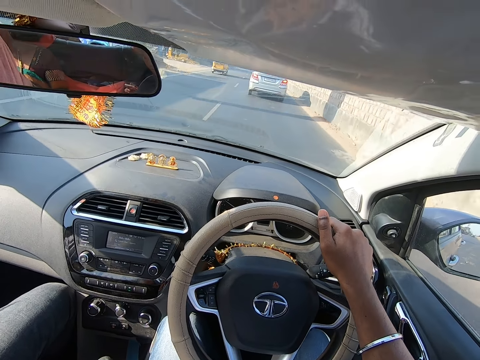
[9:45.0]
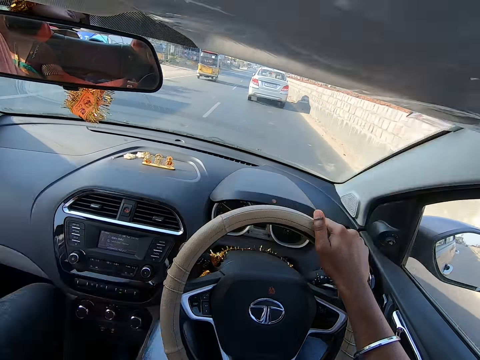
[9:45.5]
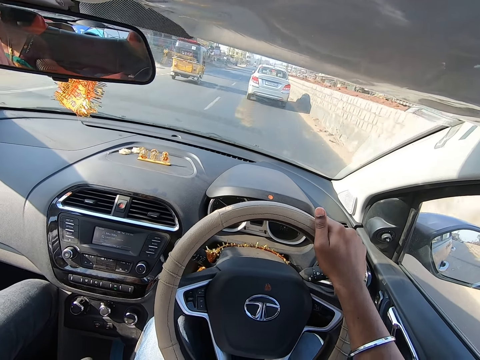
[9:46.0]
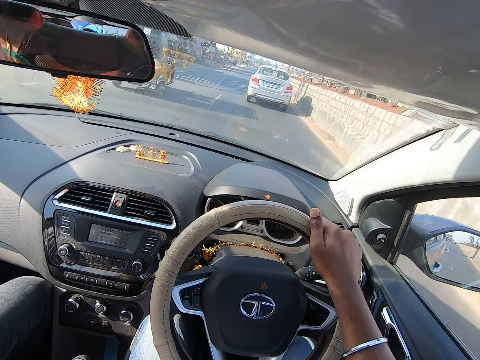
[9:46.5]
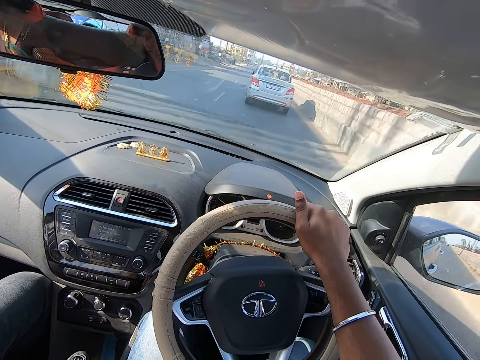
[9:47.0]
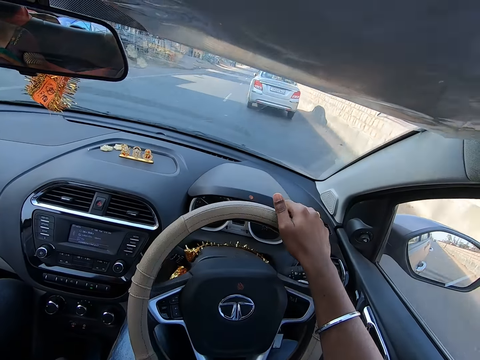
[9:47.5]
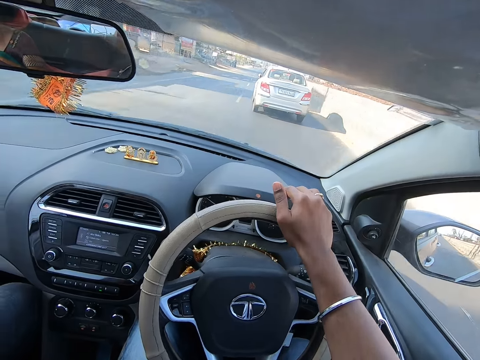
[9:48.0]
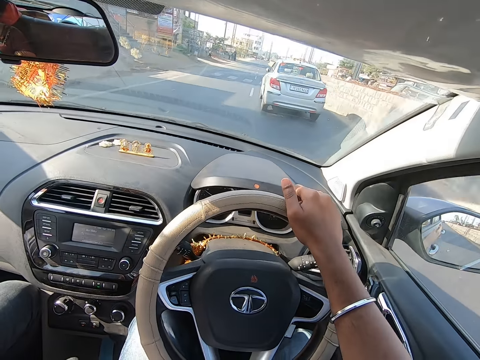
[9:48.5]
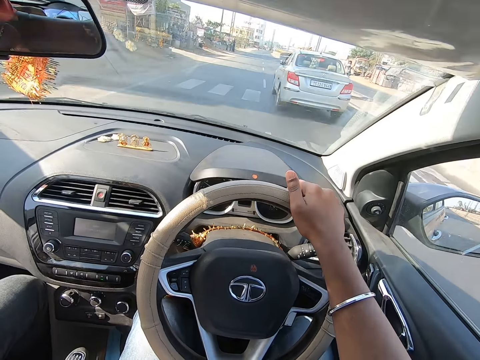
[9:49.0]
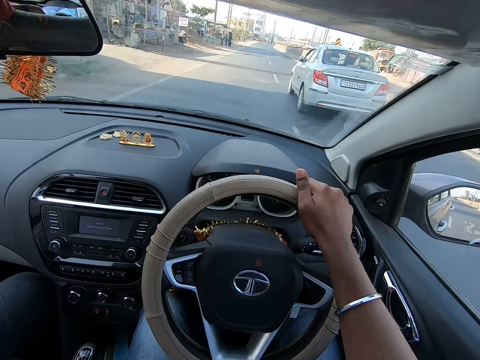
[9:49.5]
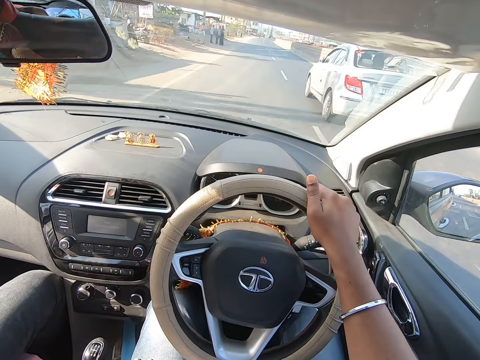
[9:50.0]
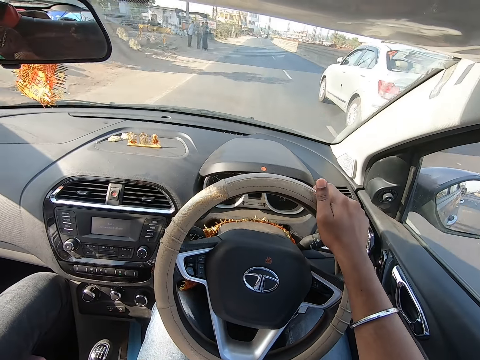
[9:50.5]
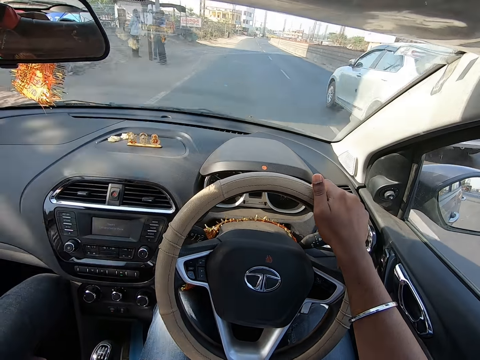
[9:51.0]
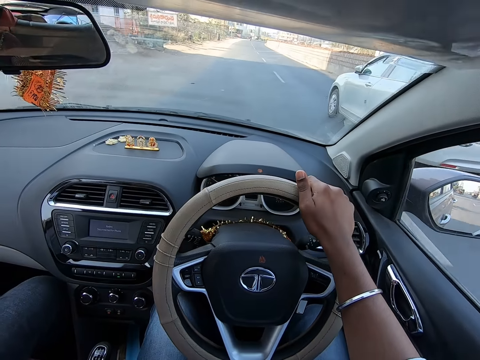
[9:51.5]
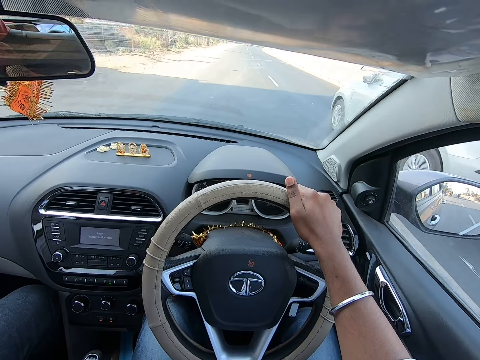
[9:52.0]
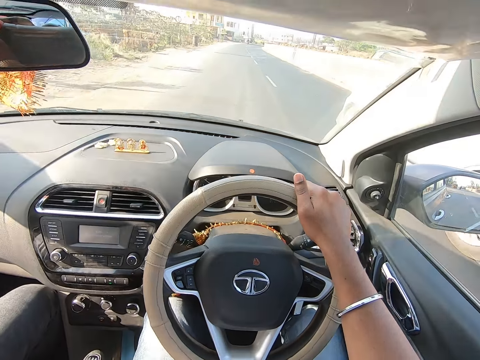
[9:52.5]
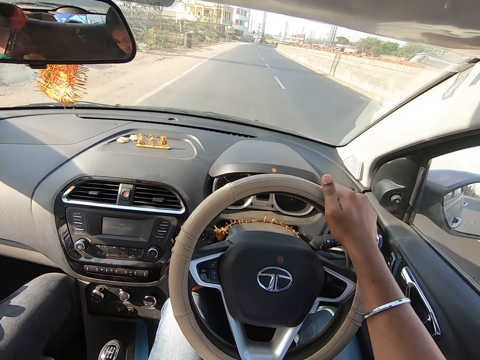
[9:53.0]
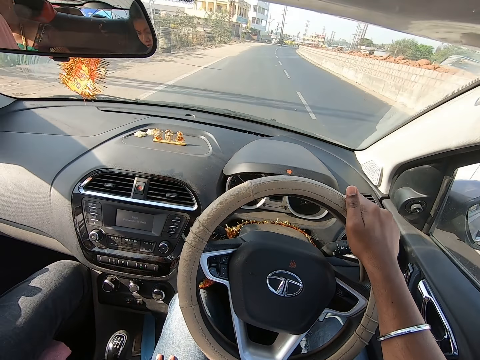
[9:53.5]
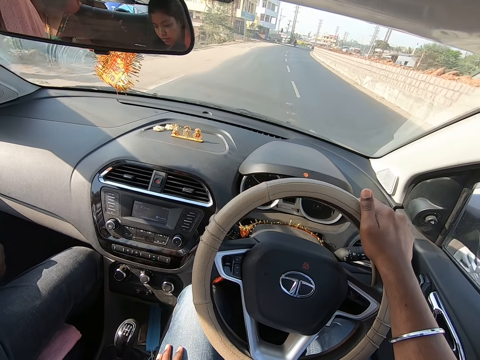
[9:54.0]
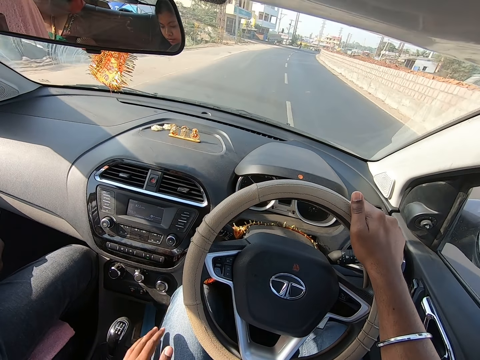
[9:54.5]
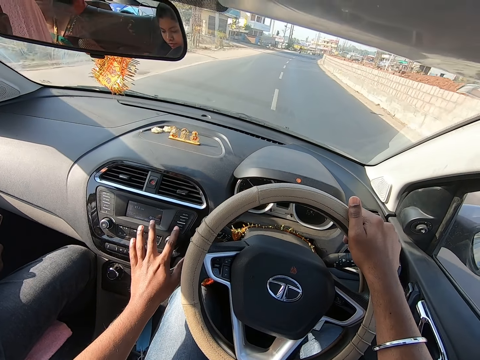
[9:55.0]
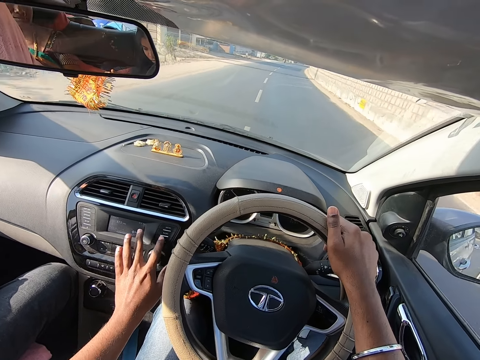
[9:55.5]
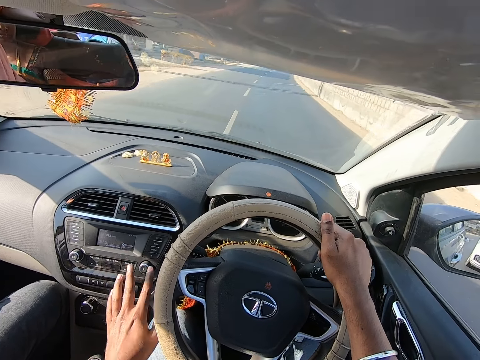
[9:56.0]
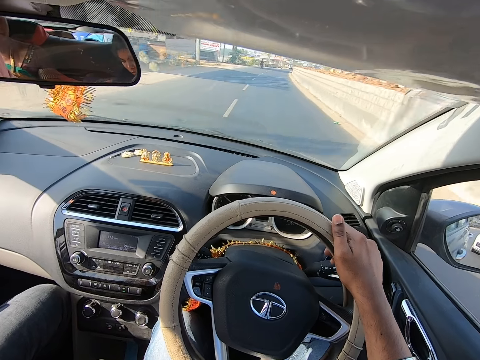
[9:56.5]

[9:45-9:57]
The camera wearer drives past a yellow tricycle. He drives past a white car. He operates the button in the car with his left hand. He drives the car.

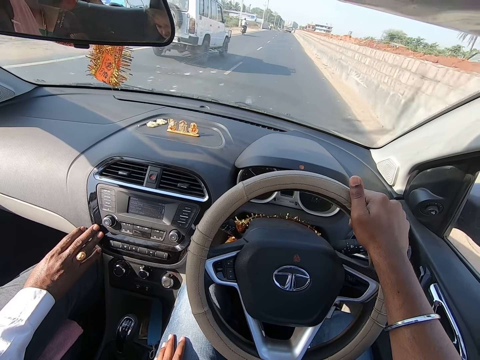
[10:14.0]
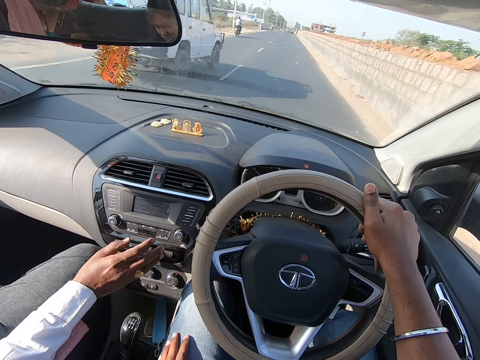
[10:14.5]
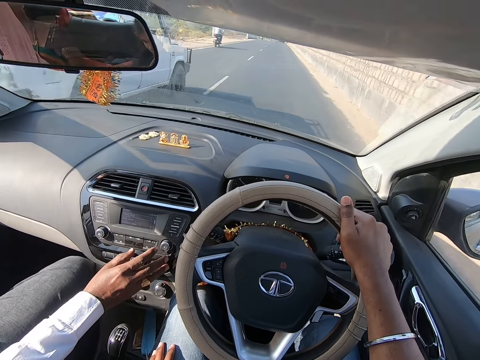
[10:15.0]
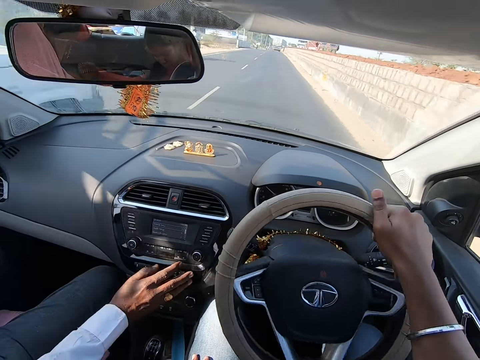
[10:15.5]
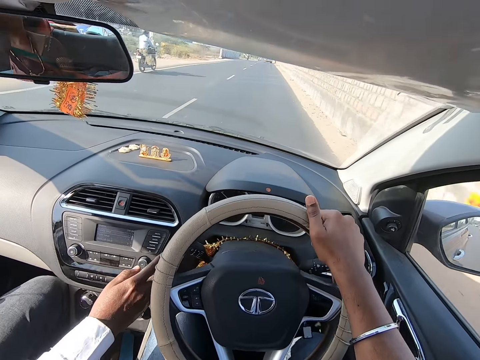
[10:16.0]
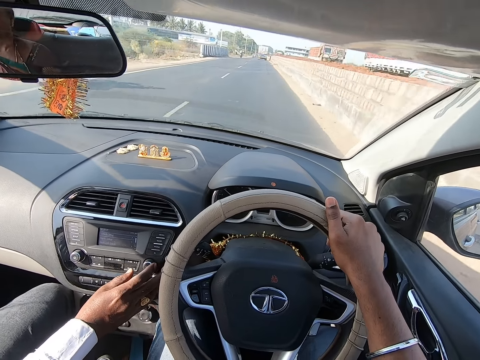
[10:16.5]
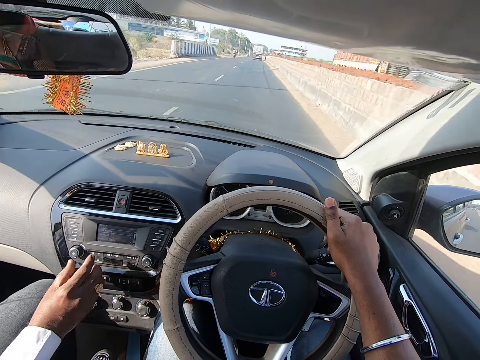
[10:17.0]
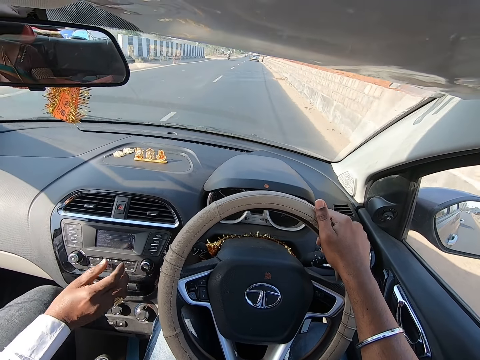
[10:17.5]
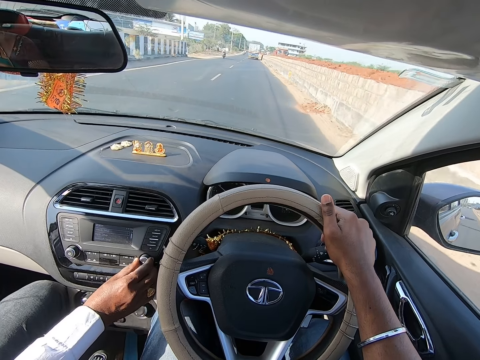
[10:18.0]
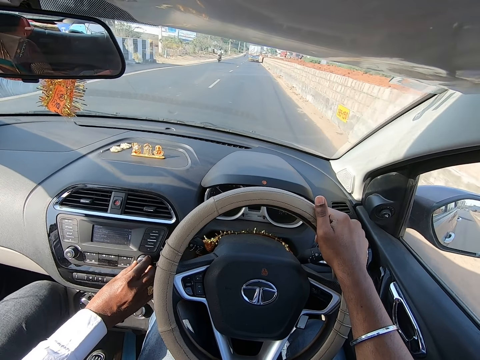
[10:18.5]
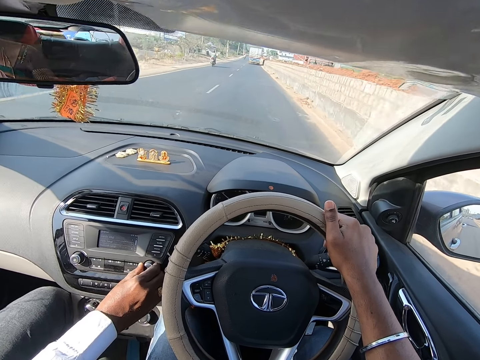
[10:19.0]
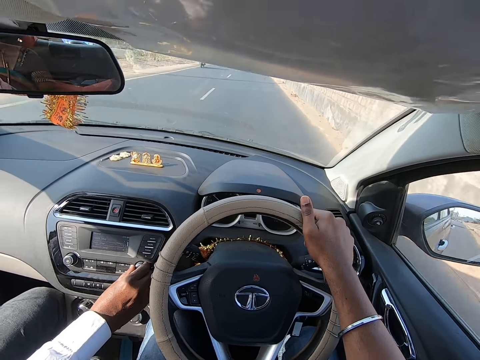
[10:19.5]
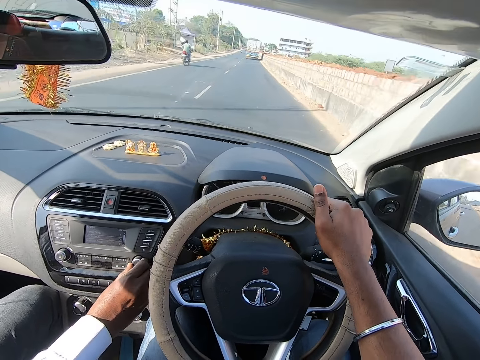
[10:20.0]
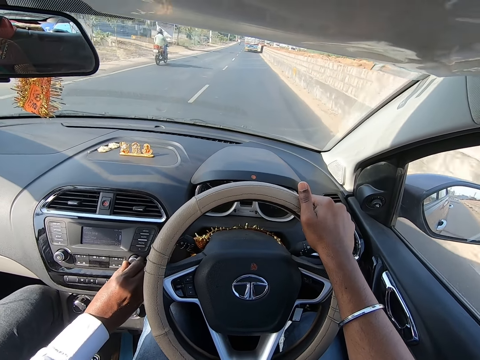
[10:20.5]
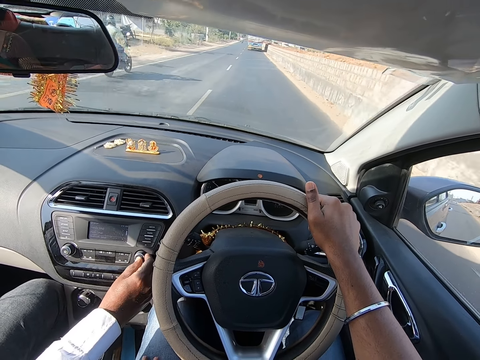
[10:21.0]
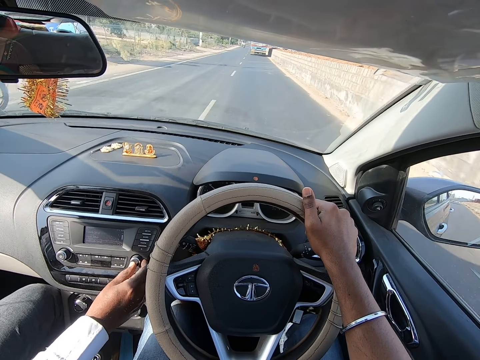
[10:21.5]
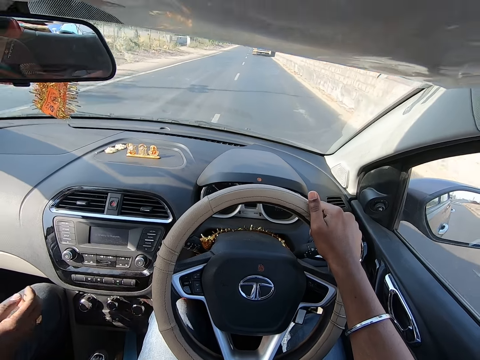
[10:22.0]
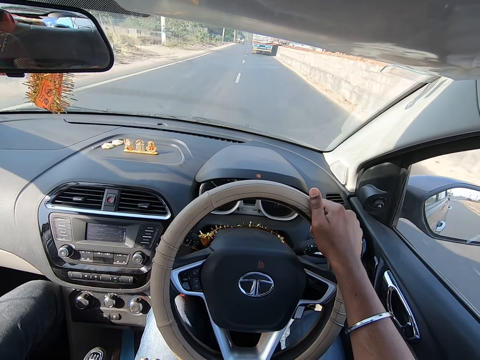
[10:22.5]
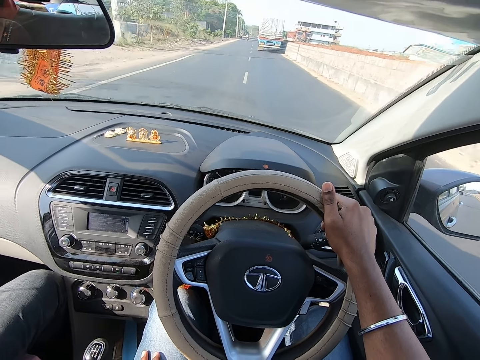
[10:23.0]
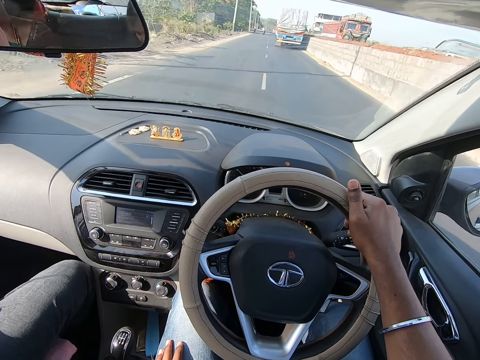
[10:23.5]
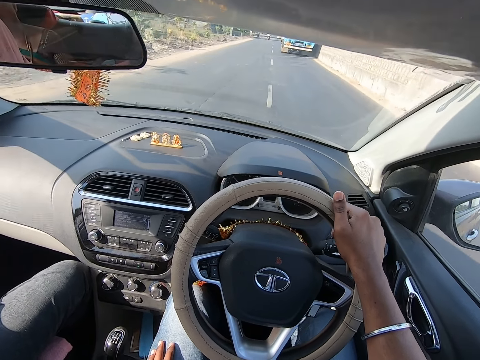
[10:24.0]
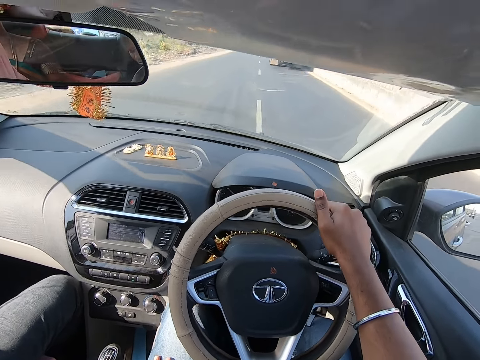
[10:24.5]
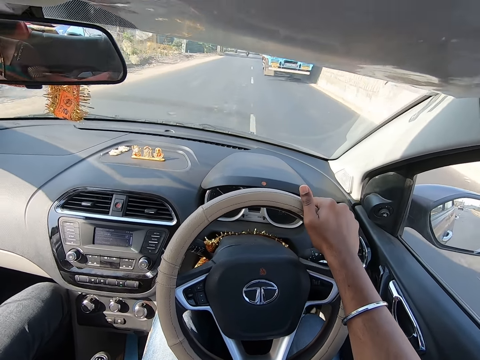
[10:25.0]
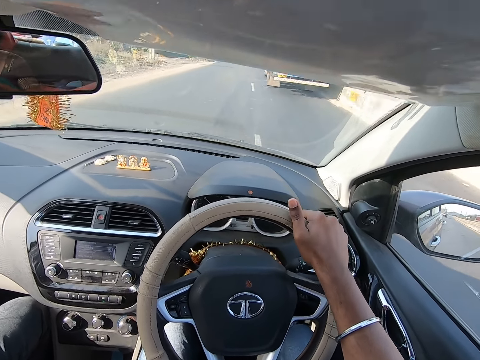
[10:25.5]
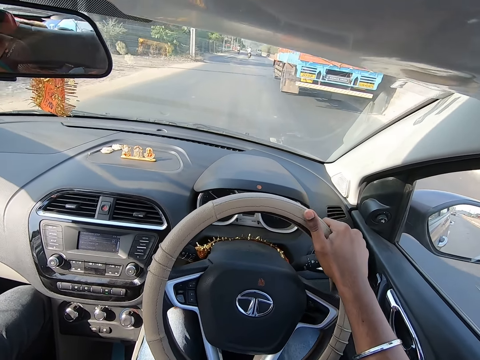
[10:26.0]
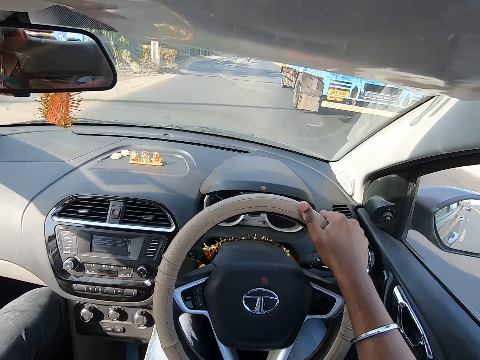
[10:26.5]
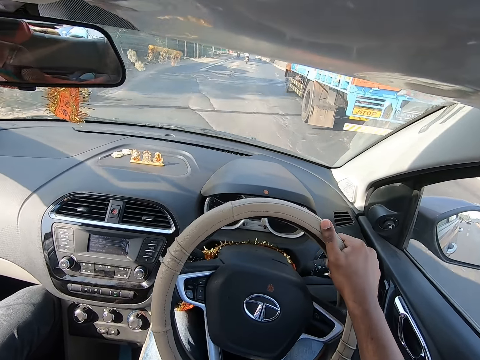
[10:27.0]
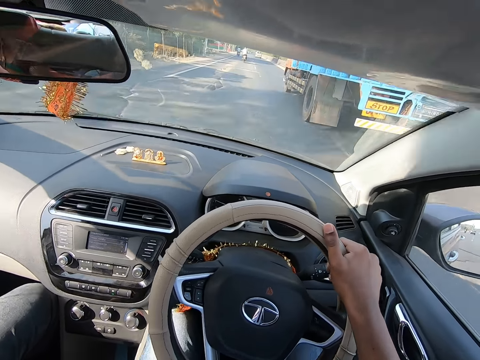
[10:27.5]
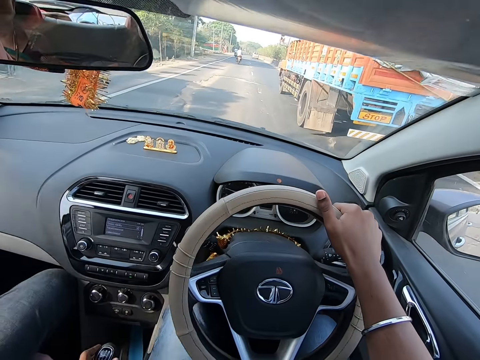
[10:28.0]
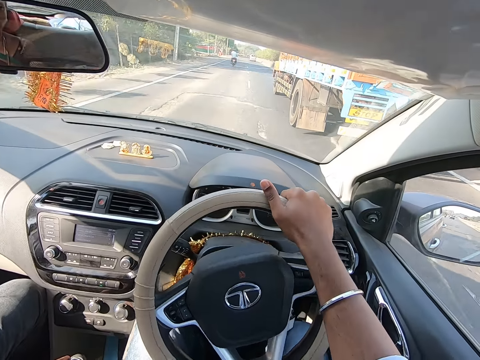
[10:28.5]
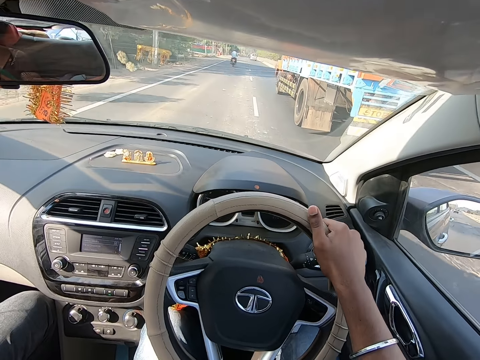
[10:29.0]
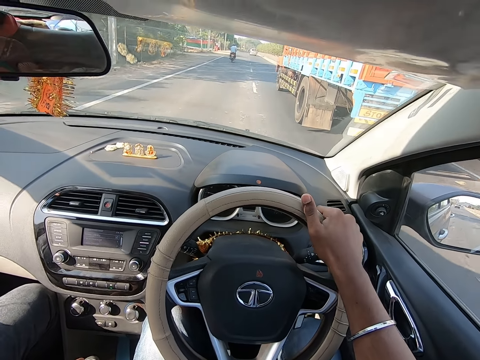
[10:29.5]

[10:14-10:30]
The camera wearer drives a car. They drive past a white jeep. They drive past a motorcycle. A man operates the radio of the car. The camera wearer drives past a motorcycle again. They drive the car.
